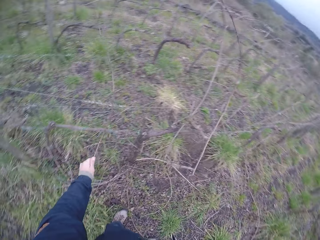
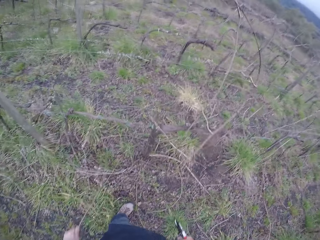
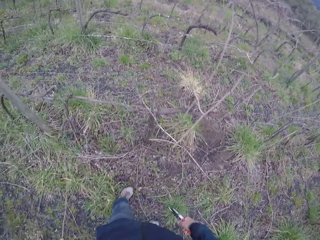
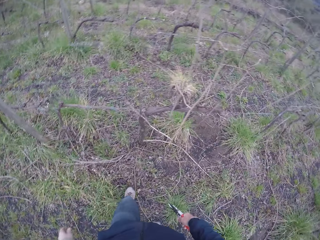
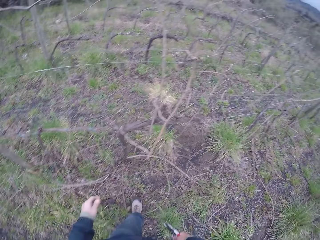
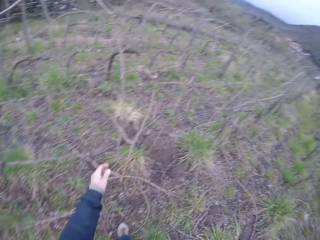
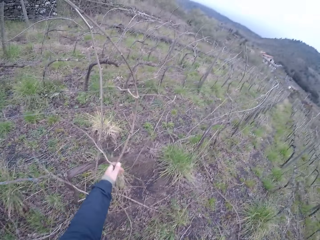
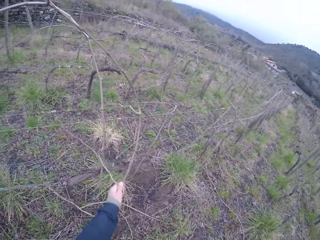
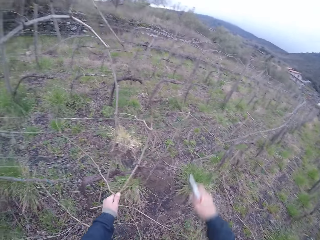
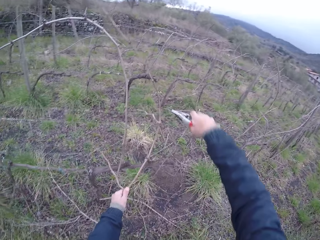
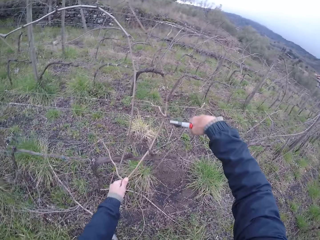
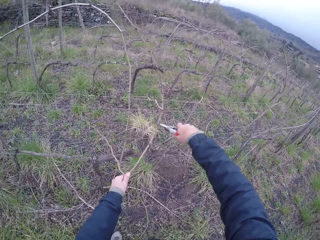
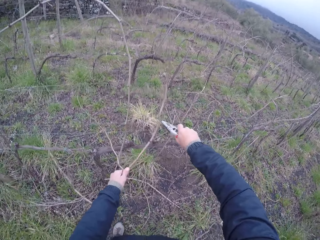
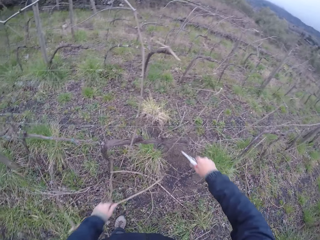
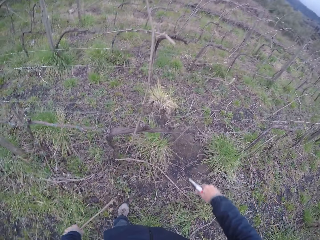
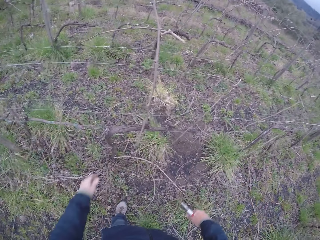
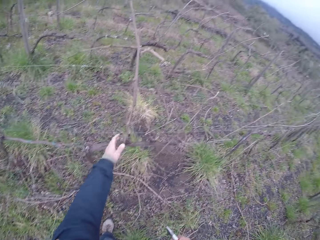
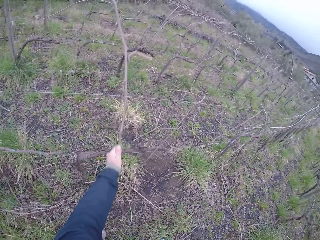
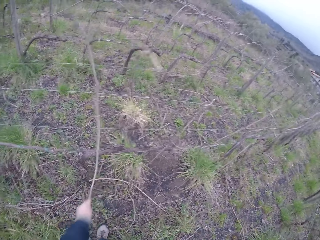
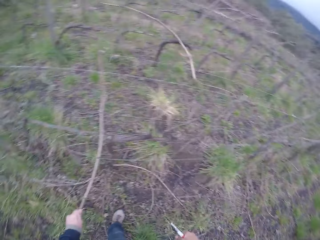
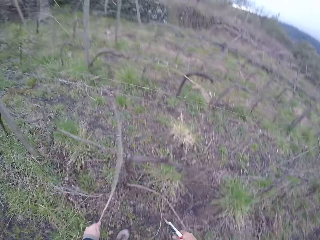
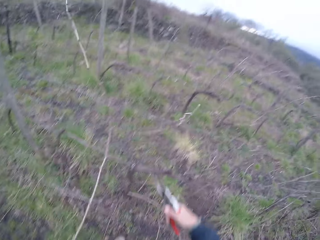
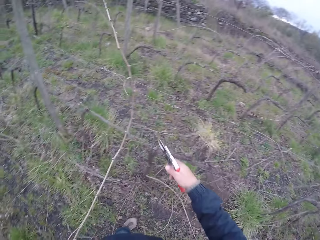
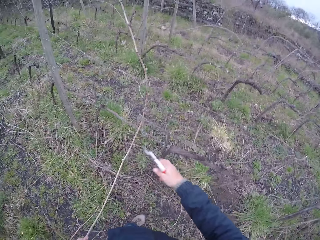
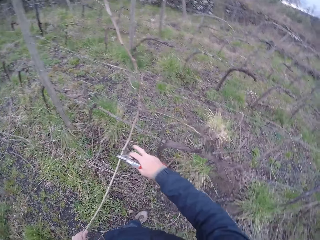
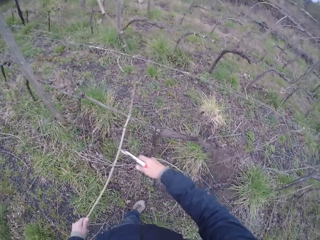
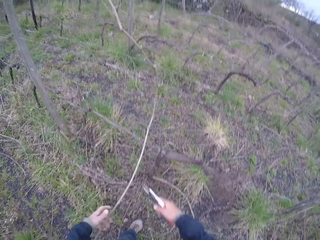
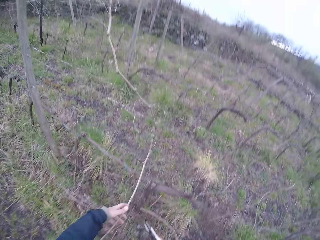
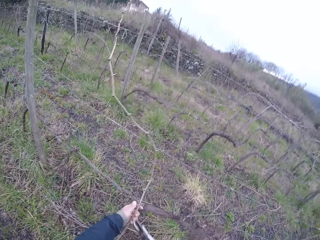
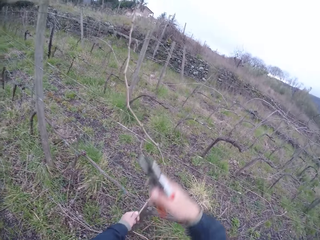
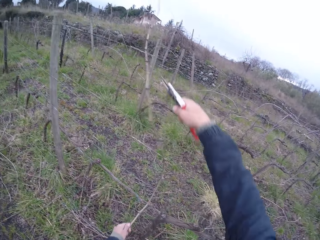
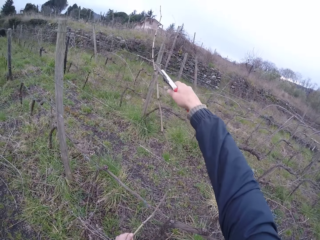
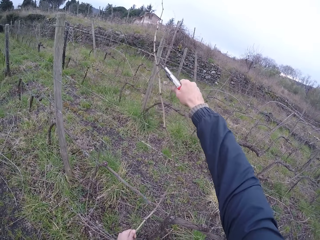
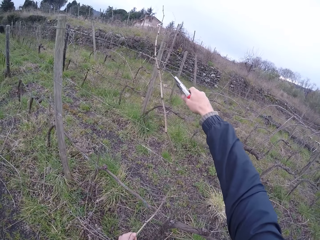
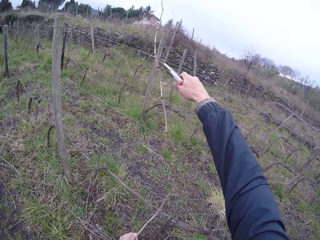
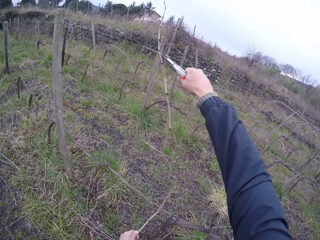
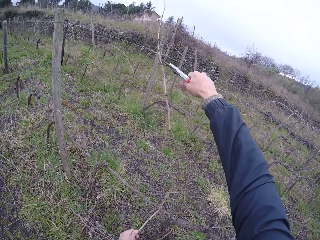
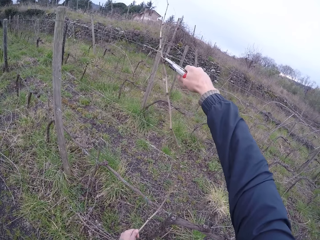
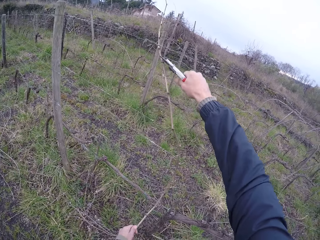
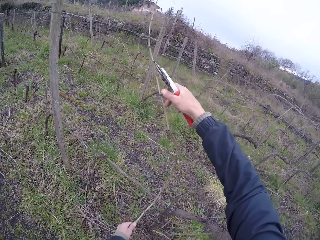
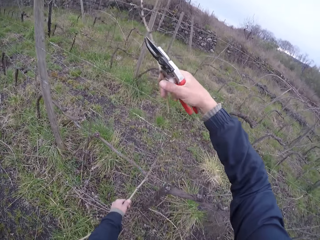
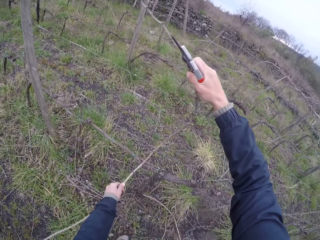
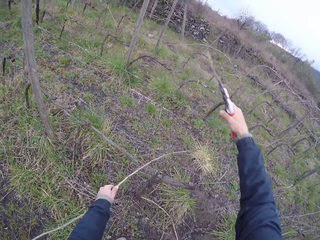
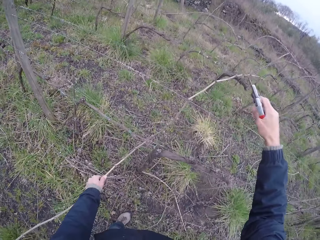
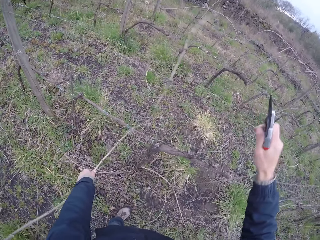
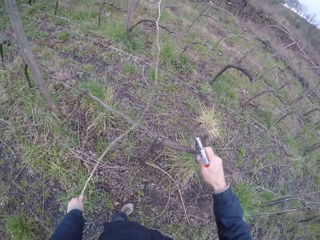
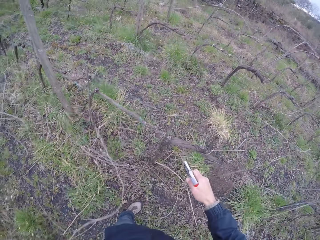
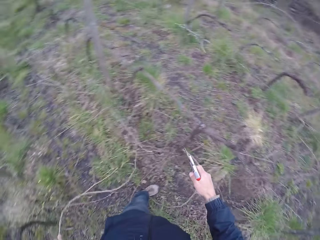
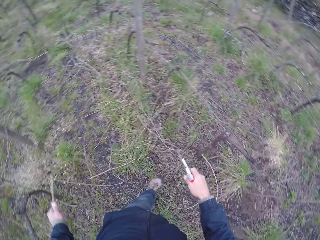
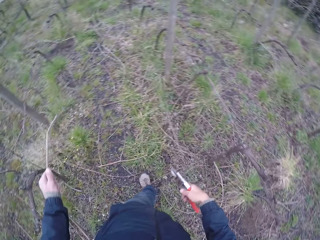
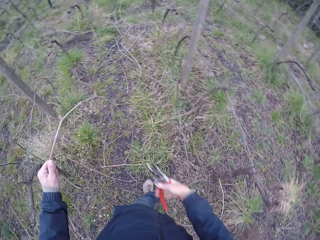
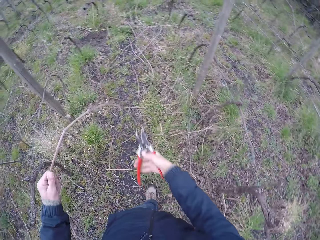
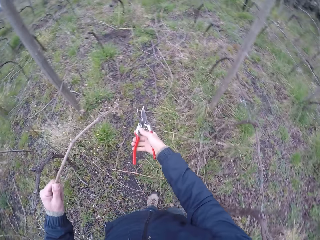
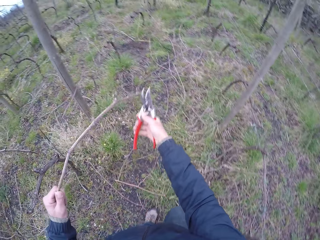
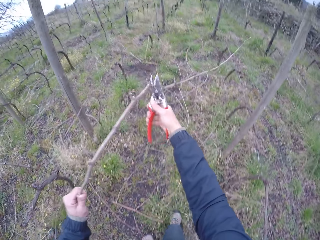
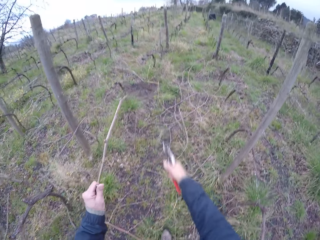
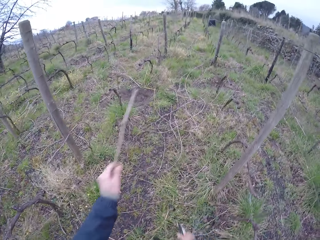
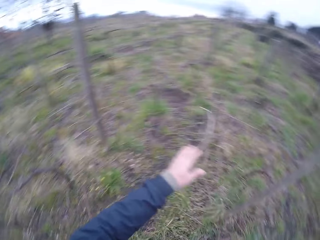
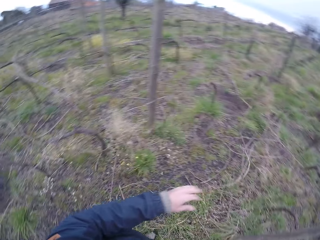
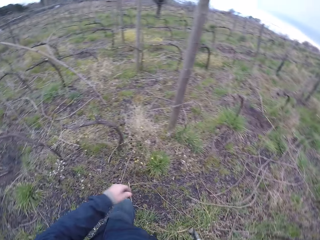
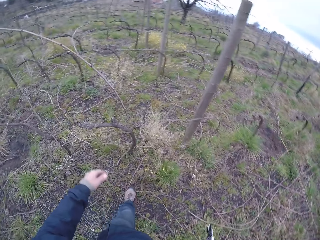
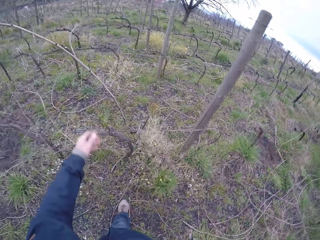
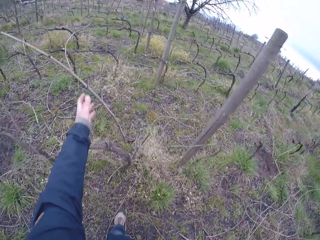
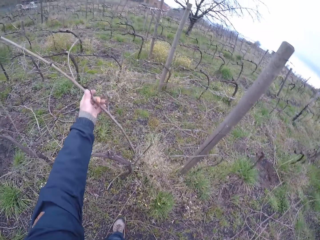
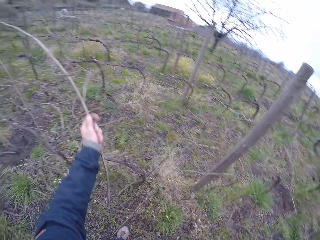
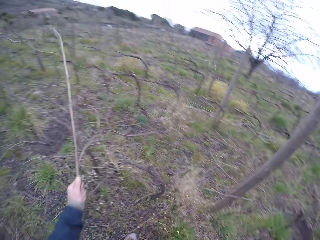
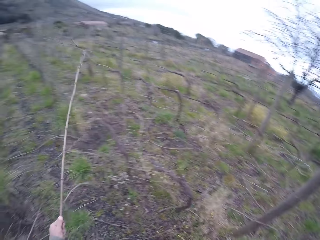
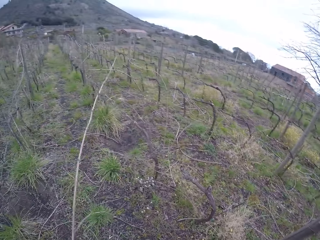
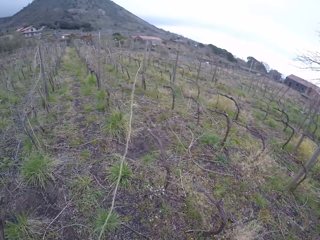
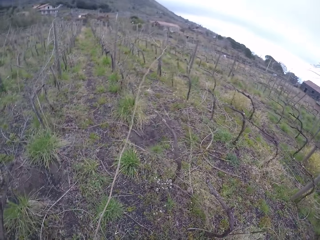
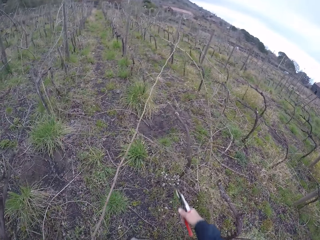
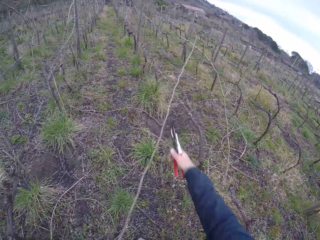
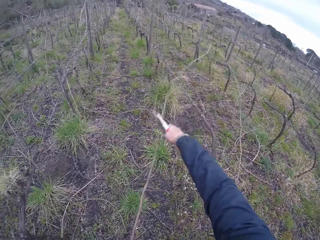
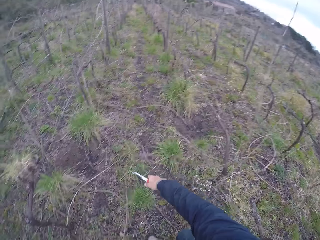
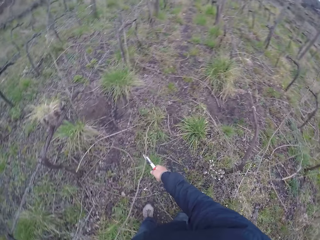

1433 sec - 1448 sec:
The camera wearer clips a twig or tree branch off a barbed wire with his left hand and a plier in his right hand. He throws the tree branch on the ground. He clips the twig off the barbed wire with his left hand and the plier in his right hand again. He removes the tree branch on the fence with his left hand. He cuts the tree branch on the fence with the pliers. He removes the tree branch on the fence with his left hand. He cuts the tree branch on the fence with the pliers. He throws the tree branch on the ground. He removes the tree branch on the fence with his left hand.

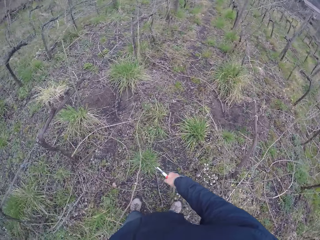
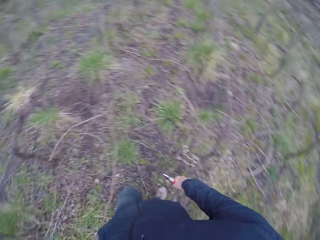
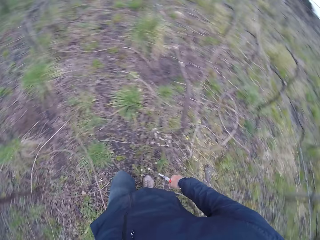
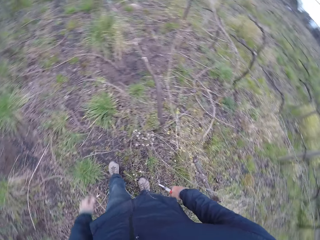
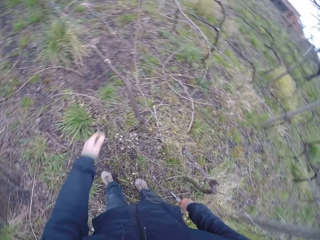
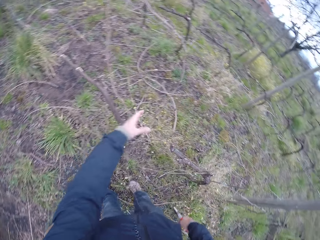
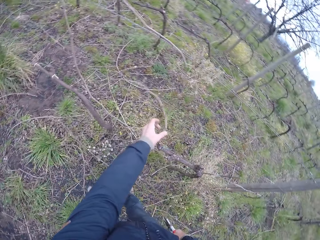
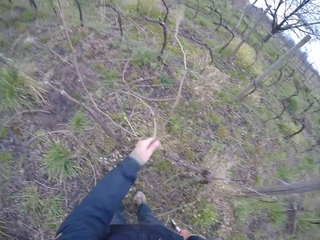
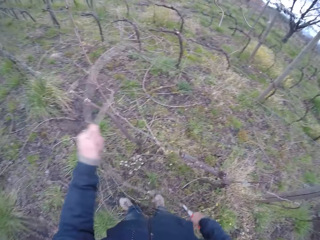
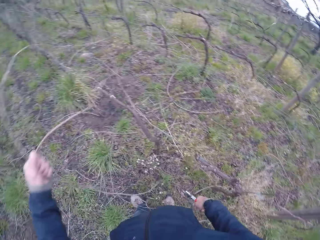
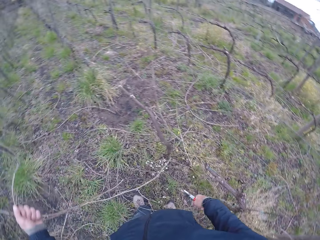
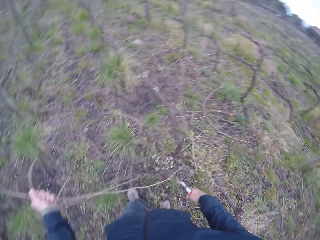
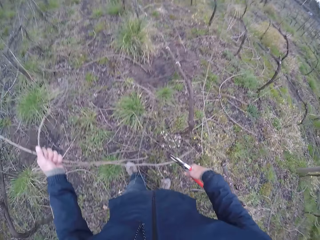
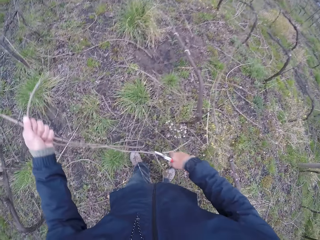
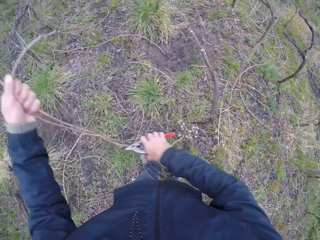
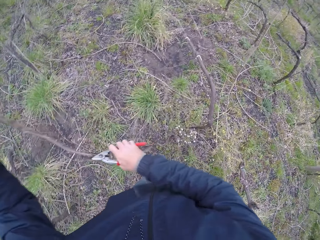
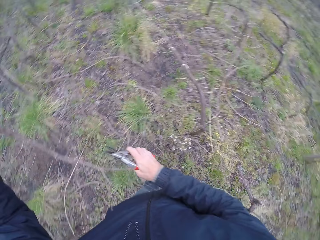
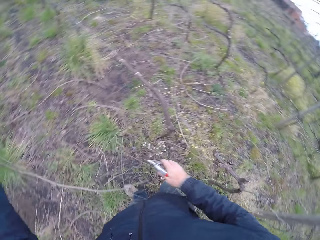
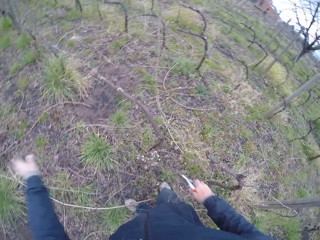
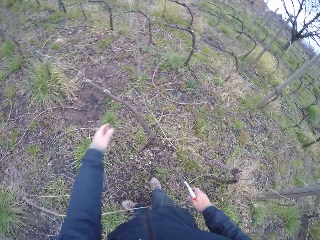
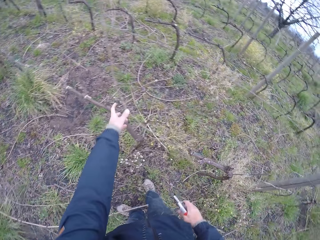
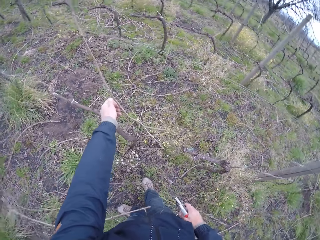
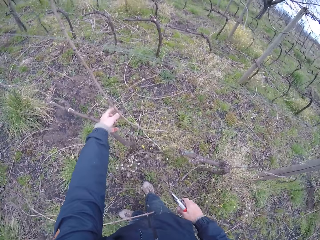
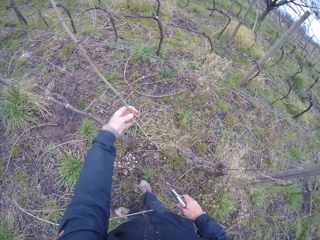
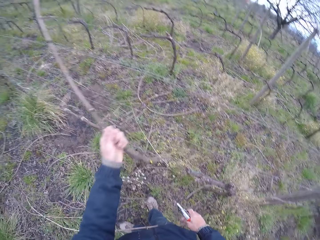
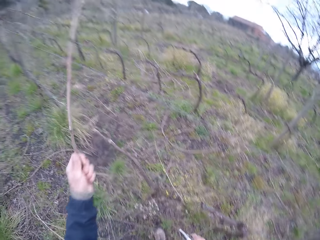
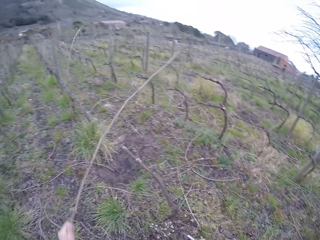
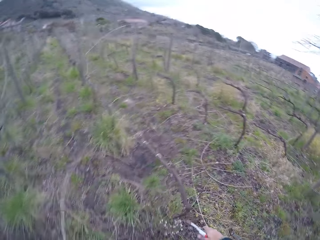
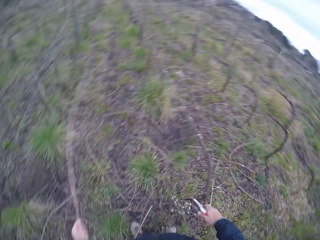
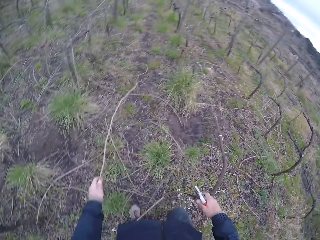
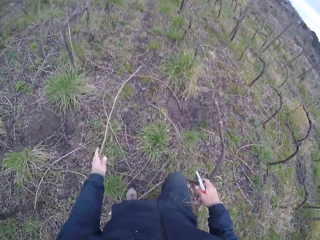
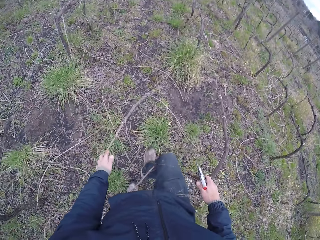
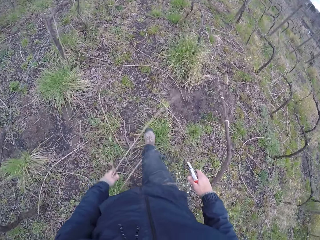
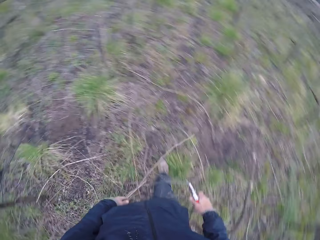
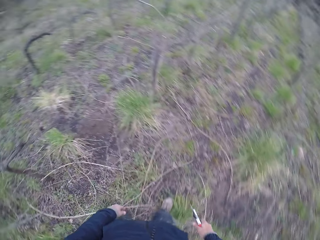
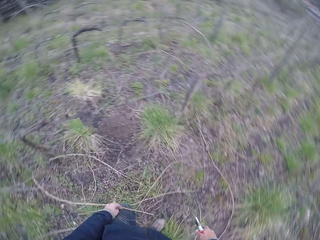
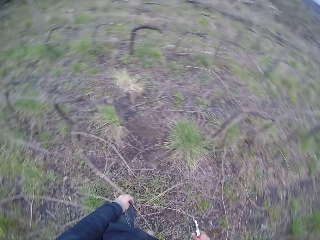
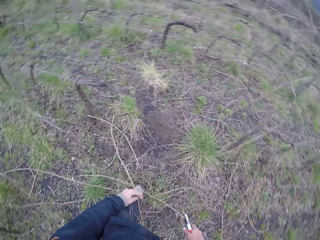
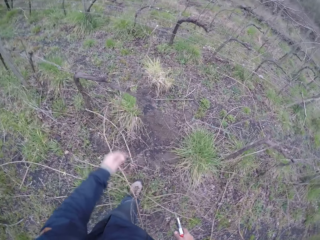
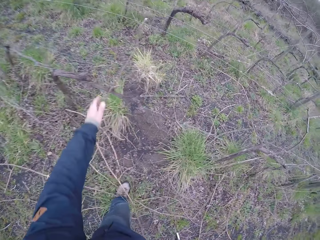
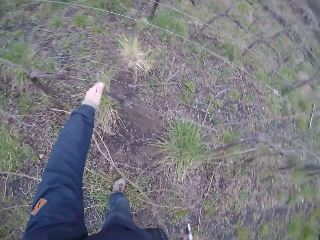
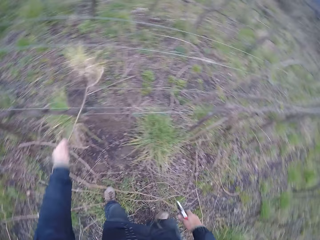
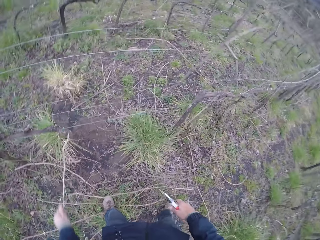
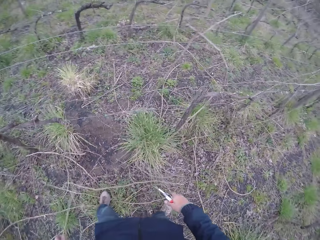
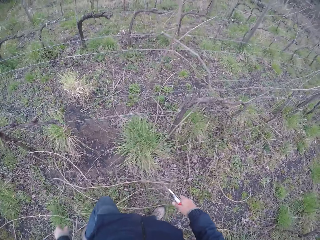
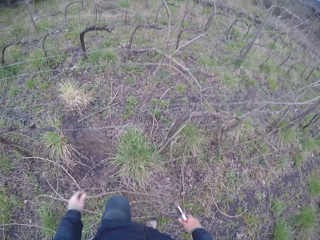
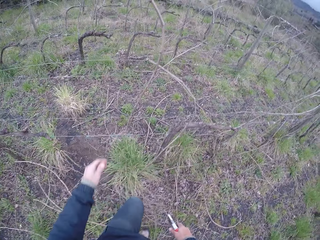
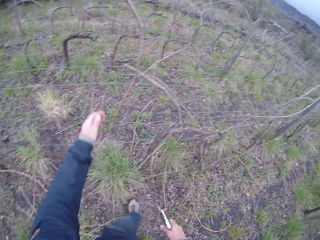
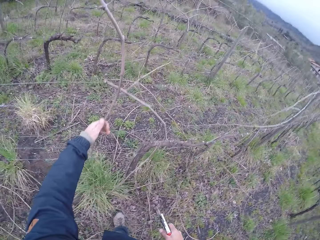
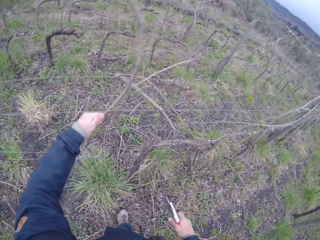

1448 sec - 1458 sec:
The camera wearer pulls a twig off a barbed wire with his hands. He throws the tree branches on the ground. He removes a tree branch on the fence with his left hand. He throws the tree branch on the ground and walks on the farm. He removes the tree branch on the fence with his left hand. He pulls the twig off the barbed wire with his left hand.
